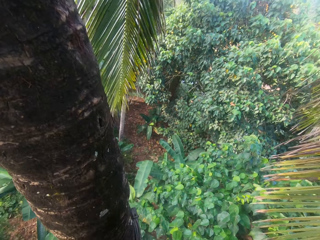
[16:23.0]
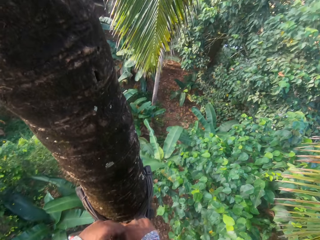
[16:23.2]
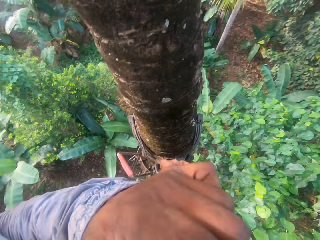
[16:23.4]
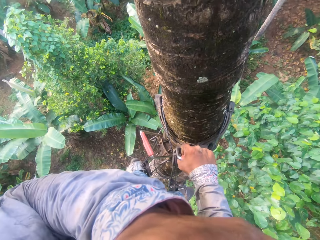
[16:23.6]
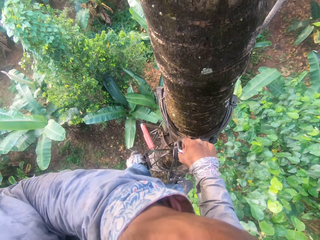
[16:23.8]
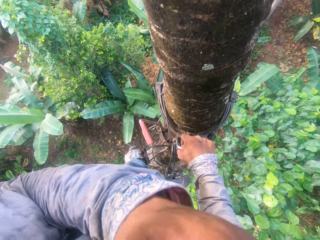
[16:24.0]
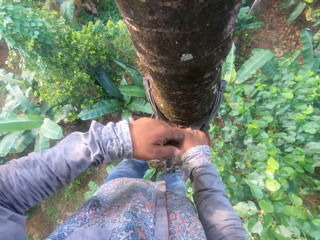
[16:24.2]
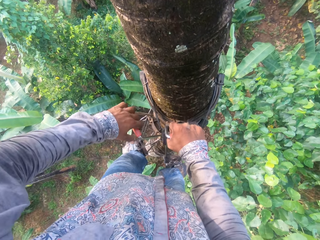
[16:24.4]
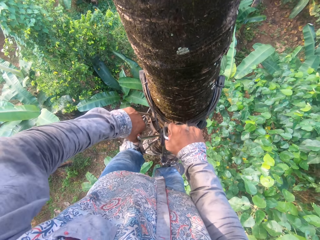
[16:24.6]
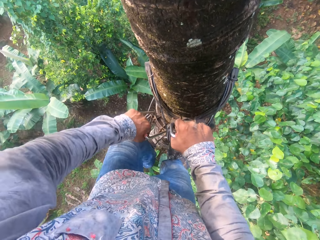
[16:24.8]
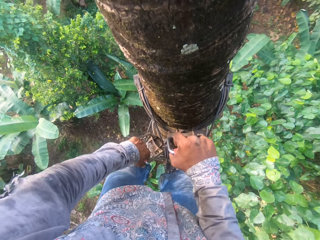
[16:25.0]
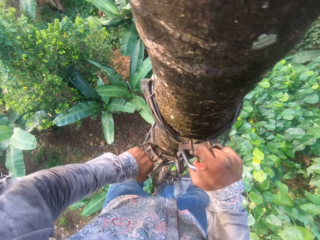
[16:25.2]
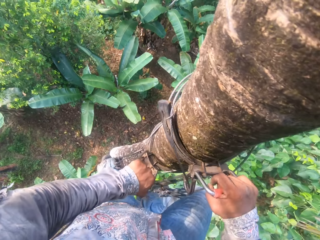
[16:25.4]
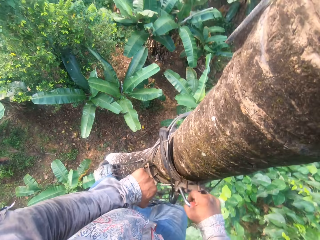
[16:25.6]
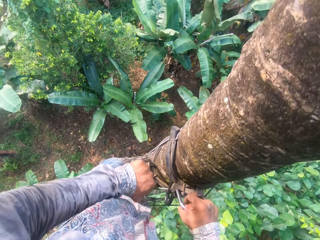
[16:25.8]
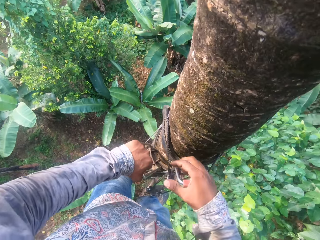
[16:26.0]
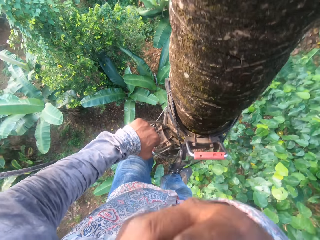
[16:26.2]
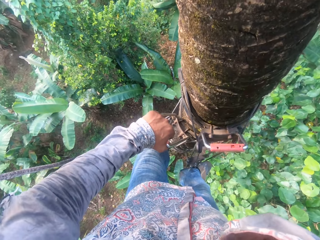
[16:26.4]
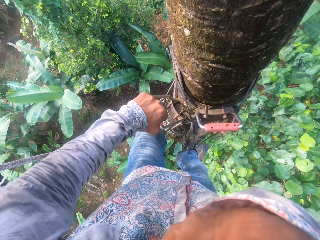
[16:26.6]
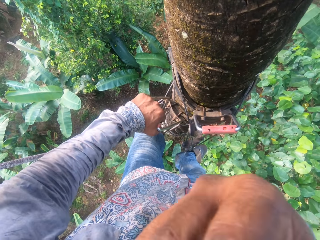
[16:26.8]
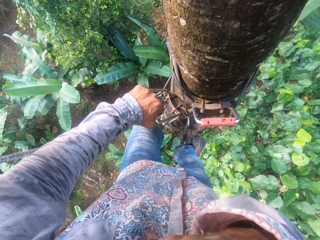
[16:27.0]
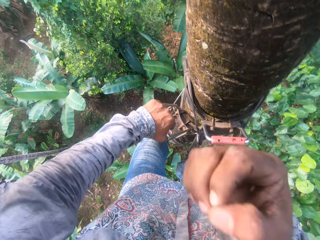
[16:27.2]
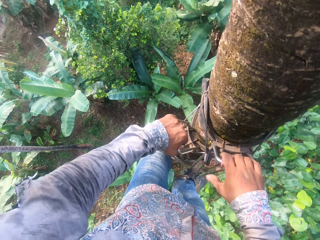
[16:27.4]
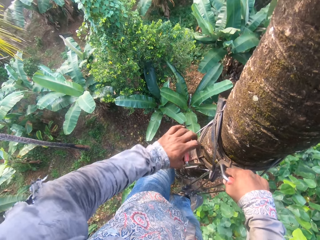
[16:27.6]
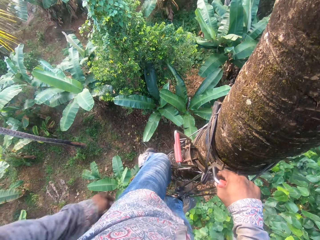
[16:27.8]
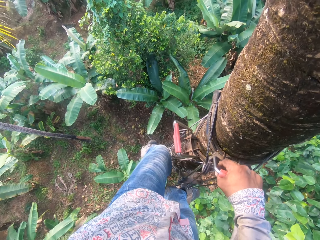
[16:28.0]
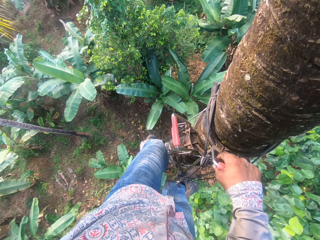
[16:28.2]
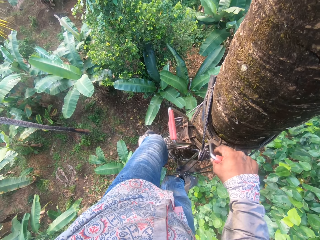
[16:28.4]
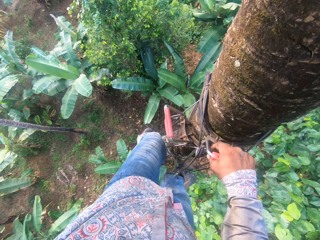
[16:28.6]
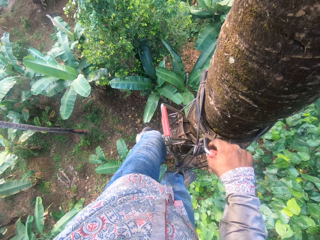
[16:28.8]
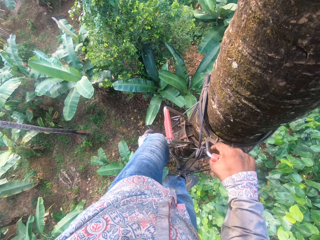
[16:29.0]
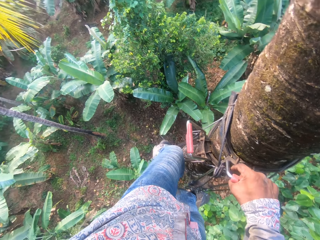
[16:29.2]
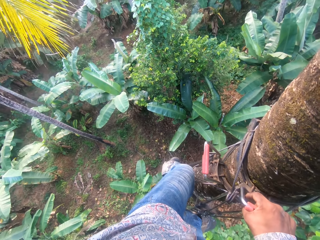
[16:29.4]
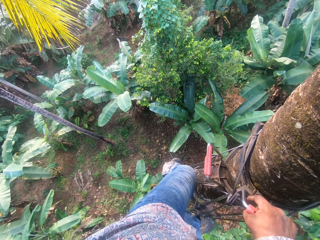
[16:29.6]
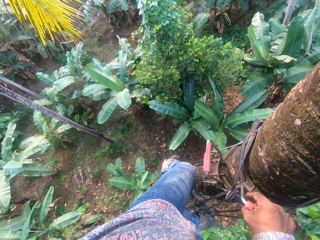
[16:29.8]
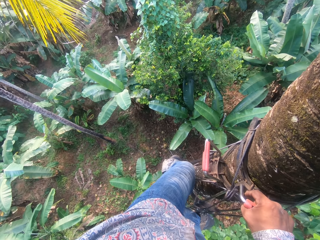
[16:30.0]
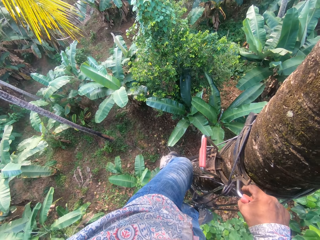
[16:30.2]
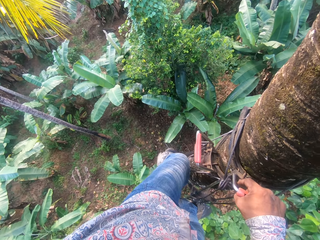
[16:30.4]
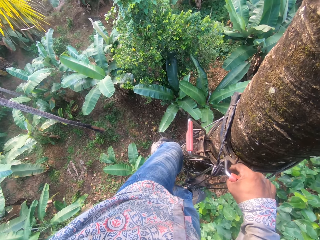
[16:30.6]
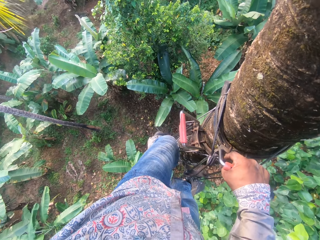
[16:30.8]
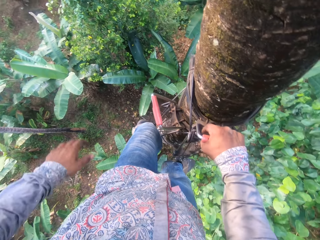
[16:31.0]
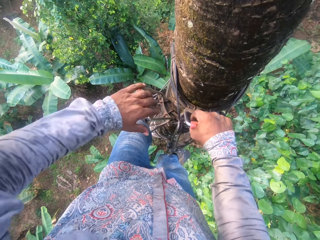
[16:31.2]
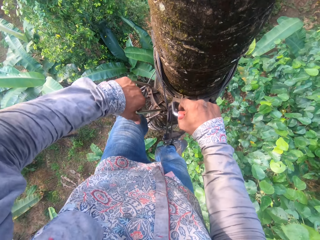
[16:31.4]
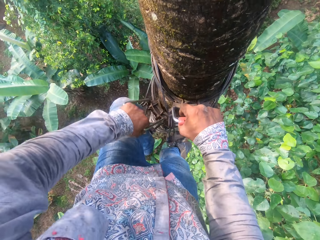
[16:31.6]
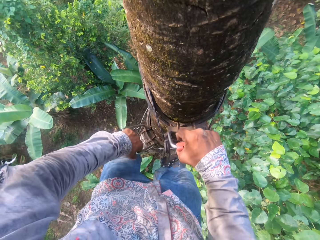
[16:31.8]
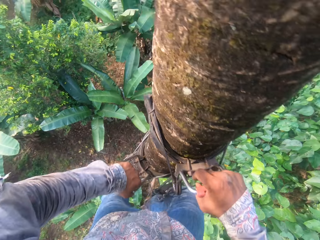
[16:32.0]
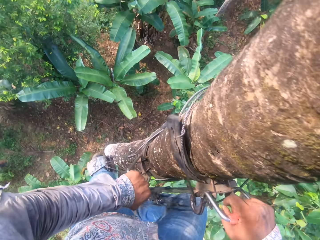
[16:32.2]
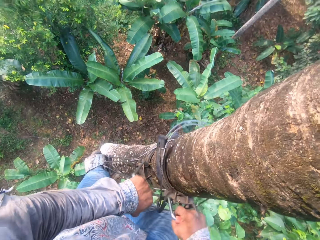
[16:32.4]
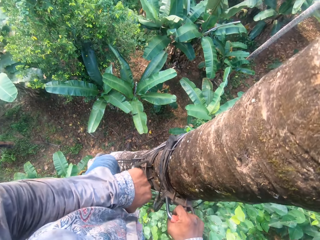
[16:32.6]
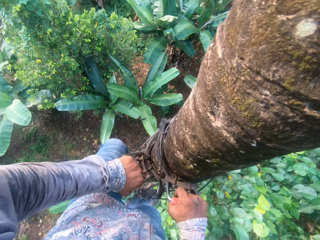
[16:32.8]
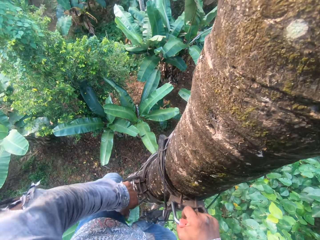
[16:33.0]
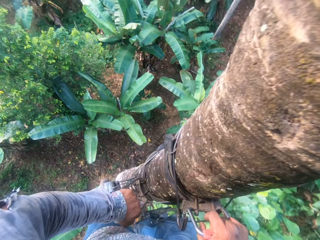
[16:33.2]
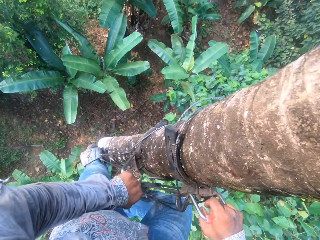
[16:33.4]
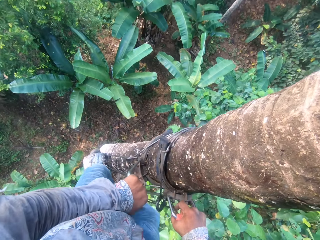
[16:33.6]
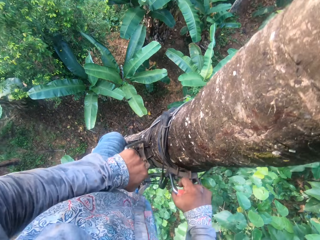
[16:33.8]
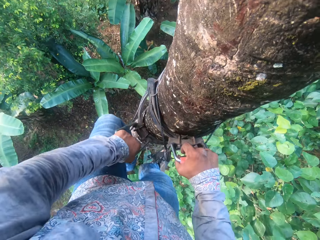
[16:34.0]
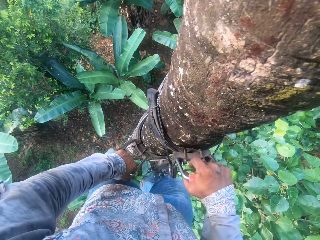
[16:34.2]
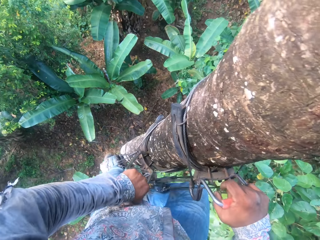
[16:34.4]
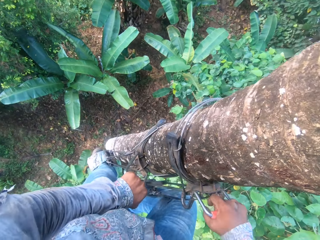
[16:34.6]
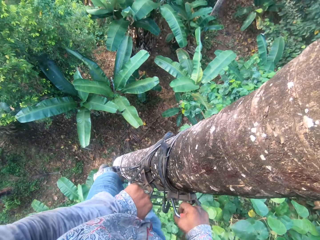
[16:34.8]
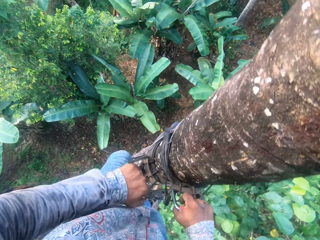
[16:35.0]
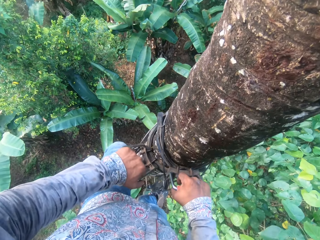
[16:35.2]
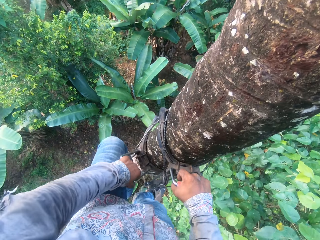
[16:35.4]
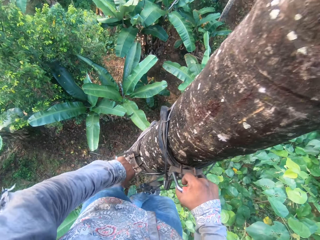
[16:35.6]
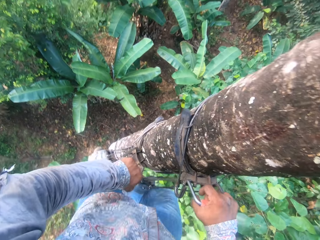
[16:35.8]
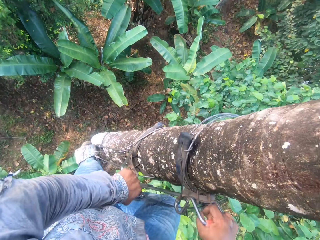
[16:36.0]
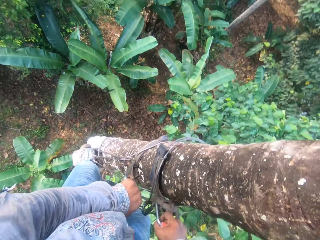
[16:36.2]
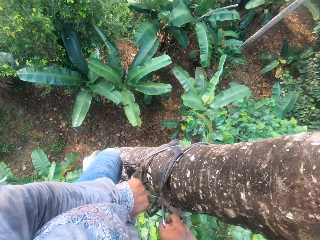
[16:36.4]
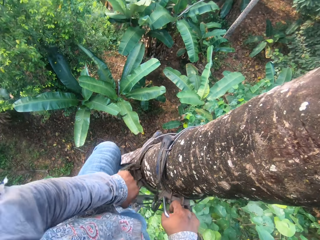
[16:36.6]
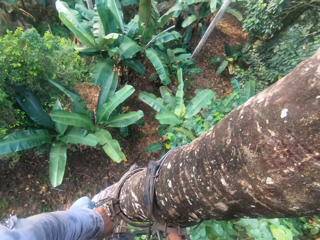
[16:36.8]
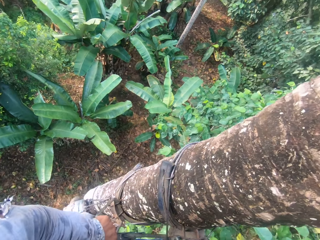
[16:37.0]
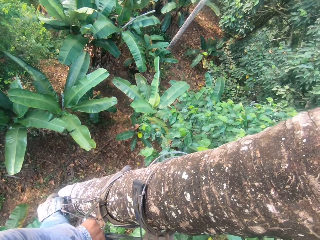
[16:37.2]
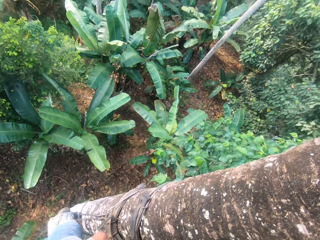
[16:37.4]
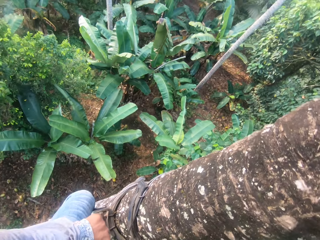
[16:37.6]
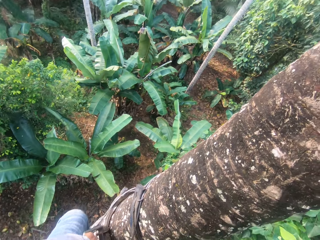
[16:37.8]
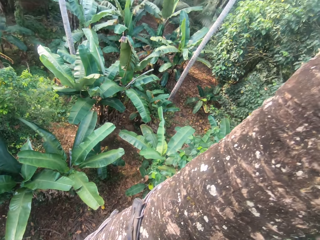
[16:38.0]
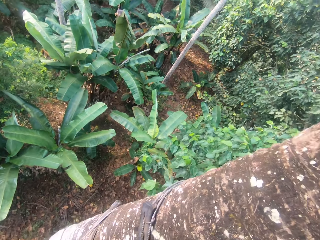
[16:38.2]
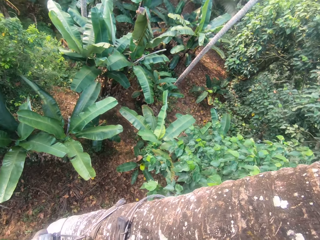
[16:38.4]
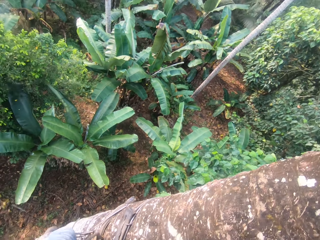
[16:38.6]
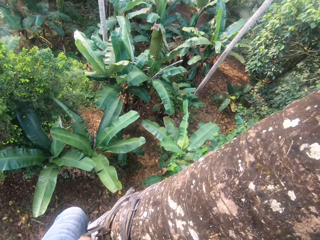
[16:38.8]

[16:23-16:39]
The camera wearer rubs his nose with his left hand. He holds the treestand attachment with his left hand. He climbs down the tree in the treestand attachment with his hands and legs. He rubs his face with his right hand. He holds the treestand attachment with his right hand. He touches his back pocket with his left hand. He holds the treestand attachment with his left hand. He climbs down the tree in the treestand attachment with his hands and legs.

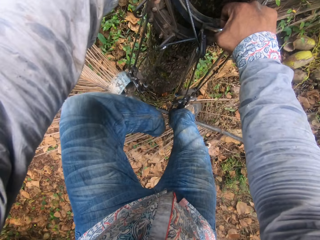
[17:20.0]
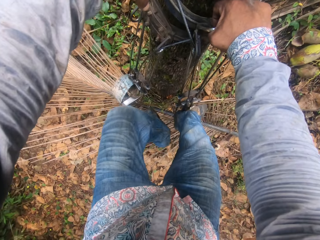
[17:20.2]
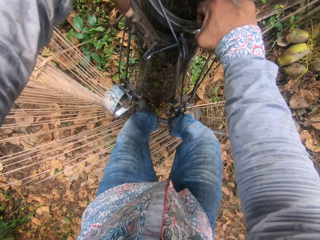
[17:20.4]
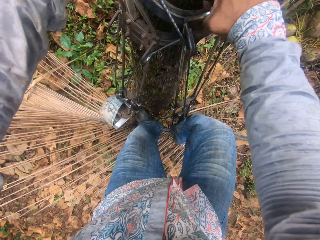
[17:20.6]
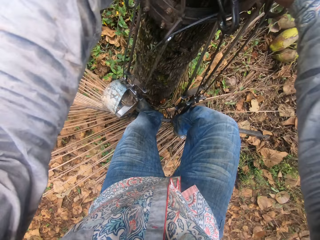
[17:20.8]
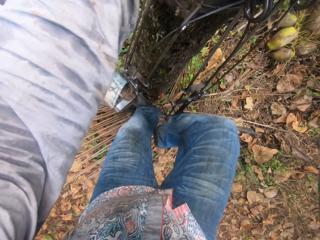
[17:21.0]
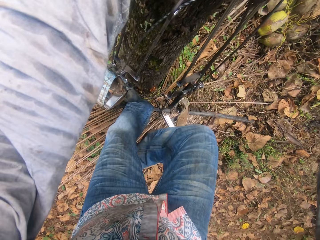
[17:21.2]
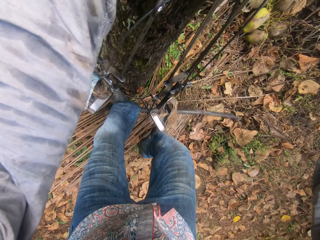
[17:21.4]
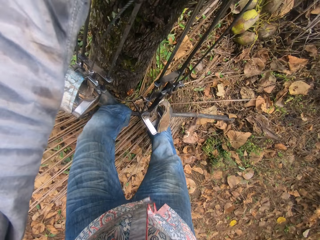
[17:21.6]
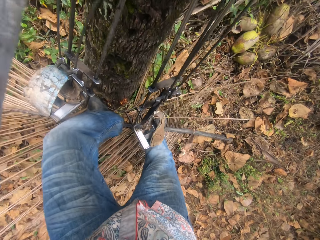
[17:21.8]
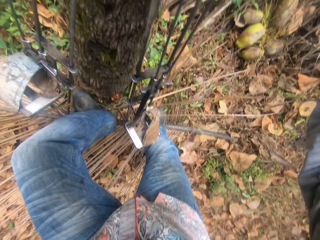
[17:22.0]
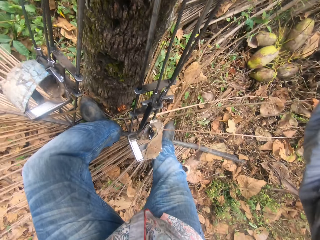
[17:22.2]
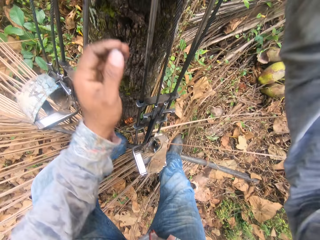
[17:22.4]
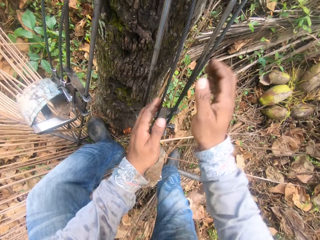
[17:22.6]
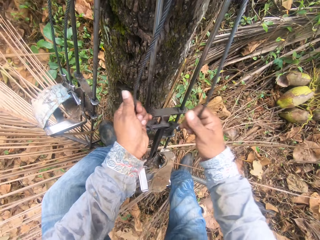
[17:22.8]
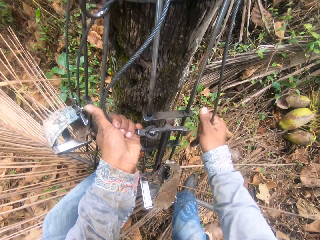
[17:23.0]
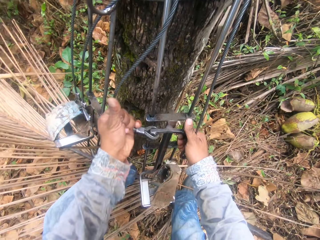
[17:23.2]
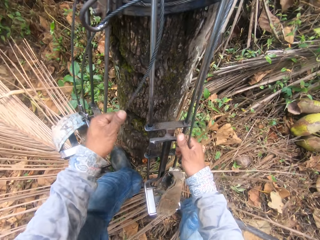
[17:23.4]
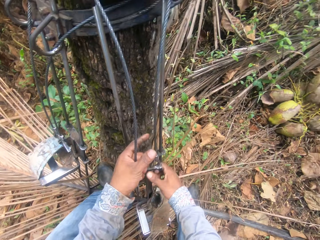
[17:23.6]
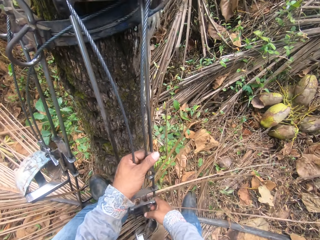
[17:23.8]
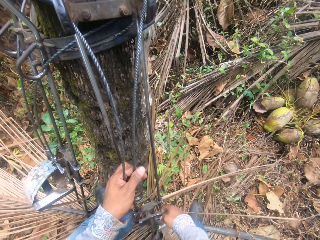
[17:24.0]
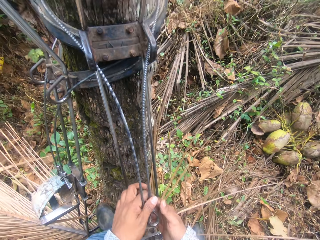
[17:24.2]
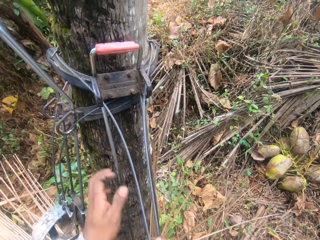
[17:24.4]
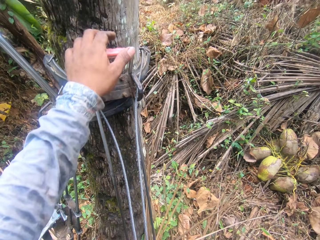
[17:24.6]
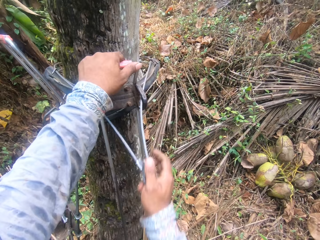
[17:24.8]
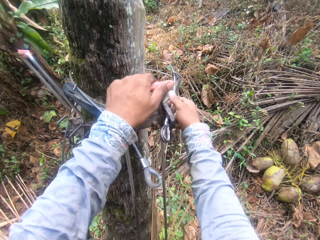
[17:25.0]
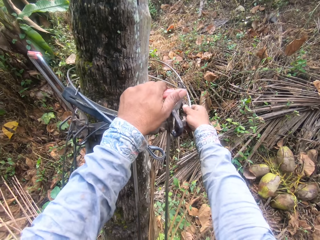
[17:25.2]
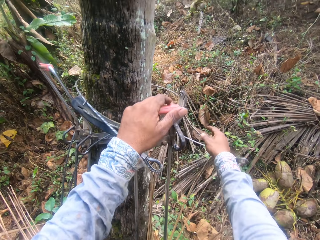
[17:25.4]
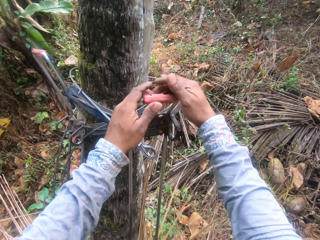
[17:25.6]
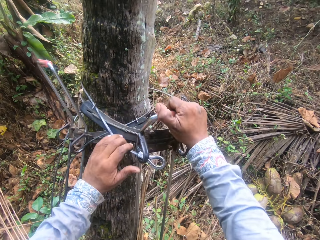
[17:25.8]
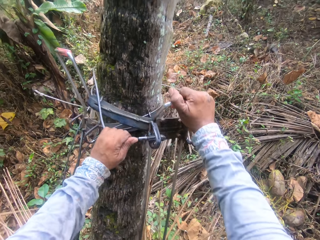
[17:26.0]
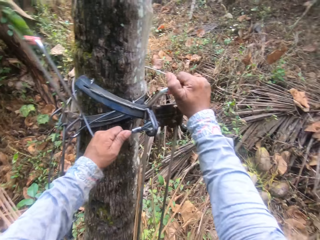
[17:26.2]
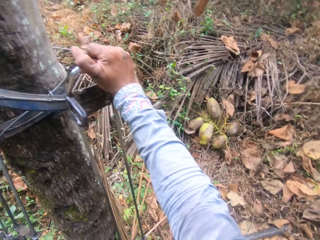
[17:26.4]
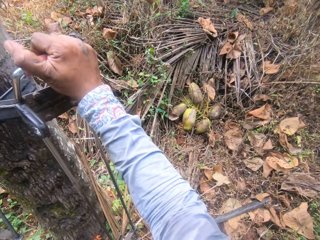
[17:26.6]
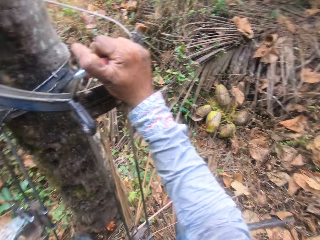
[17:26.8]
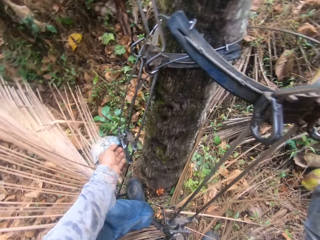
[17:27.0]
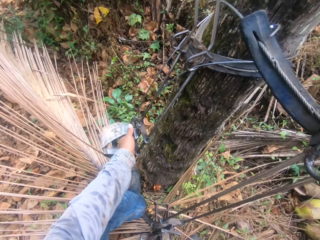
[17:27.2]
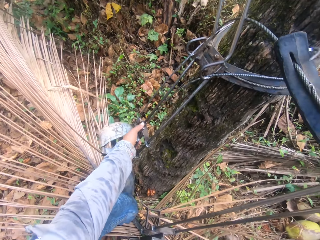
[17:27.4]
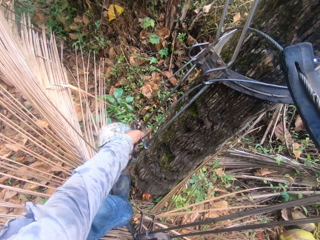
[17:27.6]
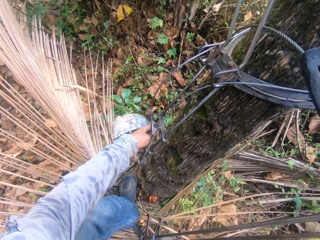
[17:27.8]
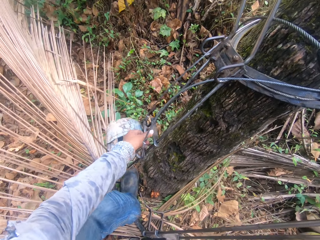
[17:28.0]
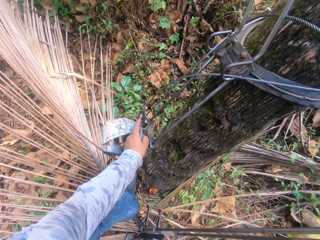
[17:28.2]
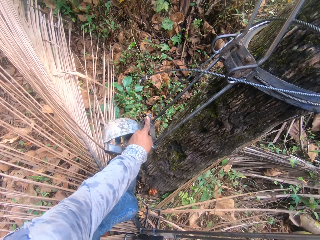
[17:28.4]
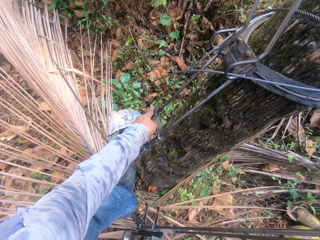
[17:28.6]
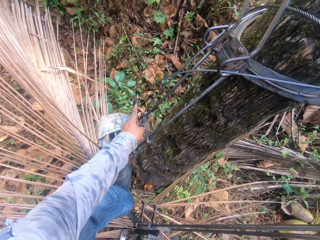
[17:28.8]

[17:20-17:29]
The camera wearer steps down from the treestand attachment. He disconnects the treestand attachment from the tree with his hands.
